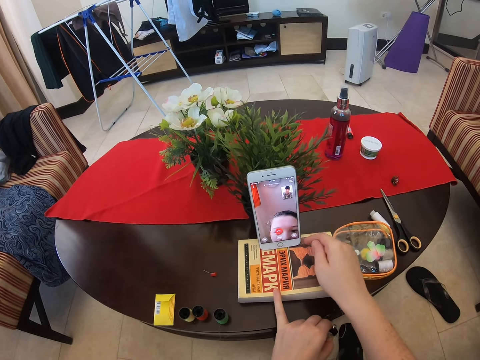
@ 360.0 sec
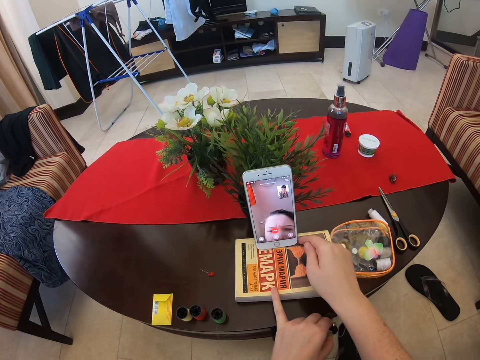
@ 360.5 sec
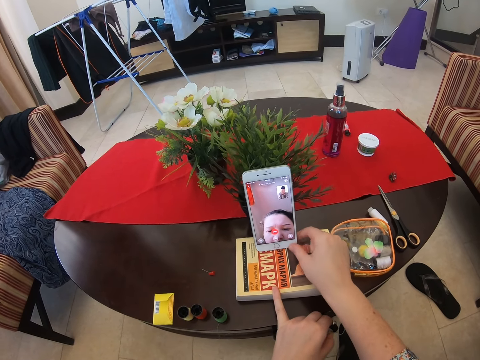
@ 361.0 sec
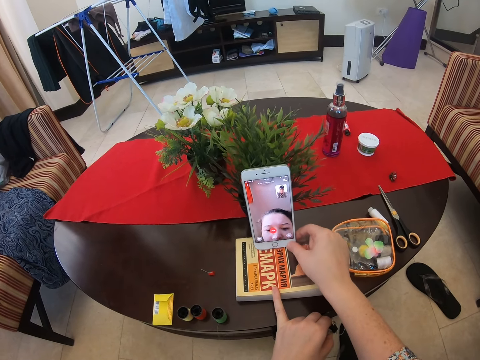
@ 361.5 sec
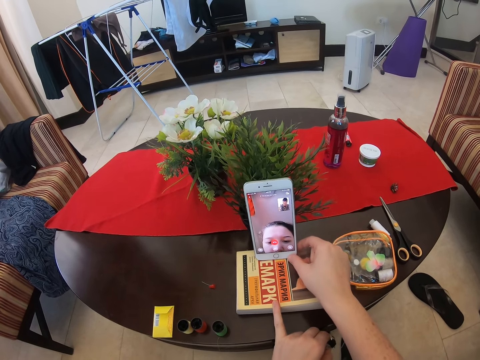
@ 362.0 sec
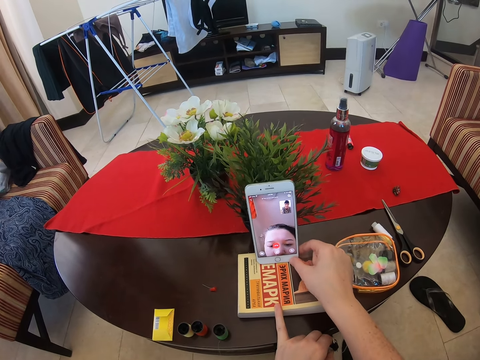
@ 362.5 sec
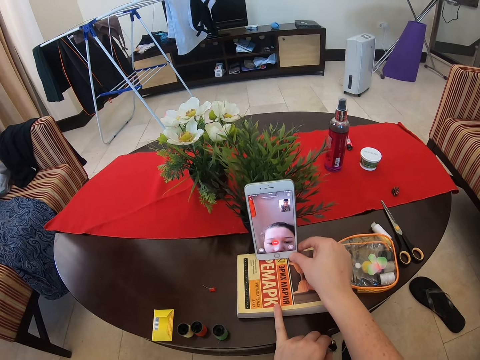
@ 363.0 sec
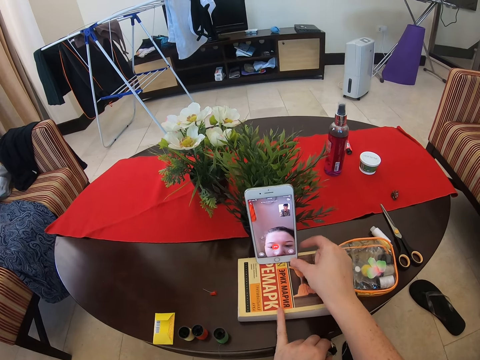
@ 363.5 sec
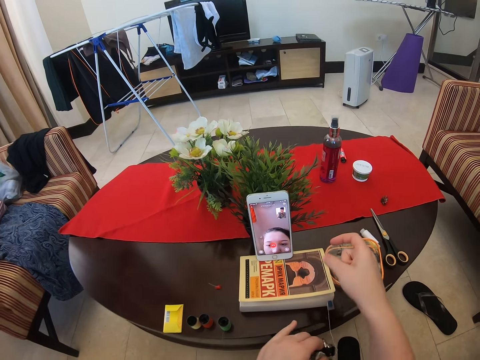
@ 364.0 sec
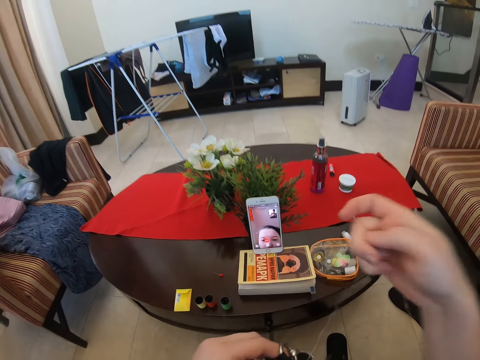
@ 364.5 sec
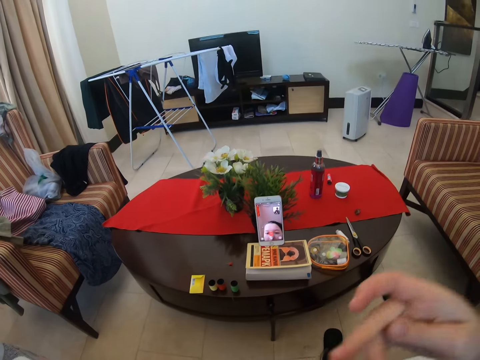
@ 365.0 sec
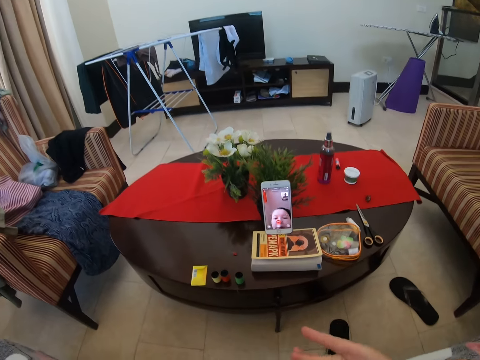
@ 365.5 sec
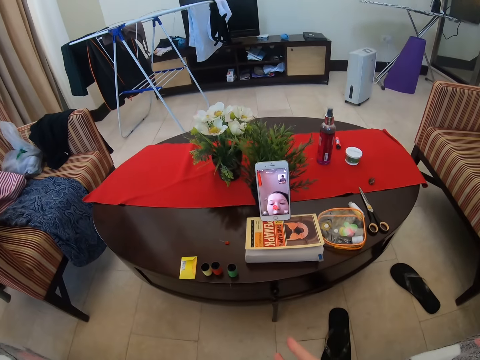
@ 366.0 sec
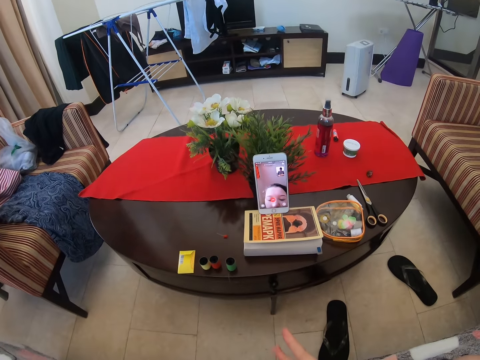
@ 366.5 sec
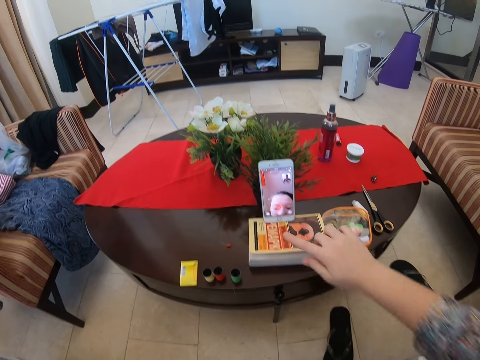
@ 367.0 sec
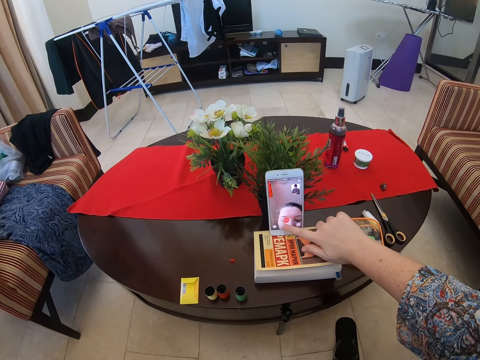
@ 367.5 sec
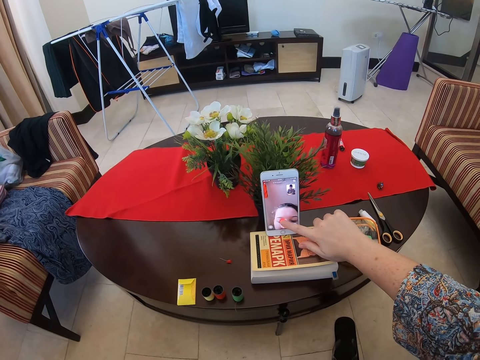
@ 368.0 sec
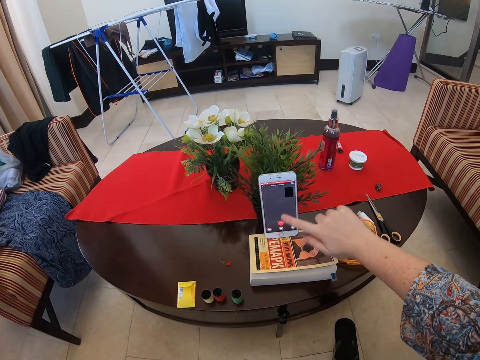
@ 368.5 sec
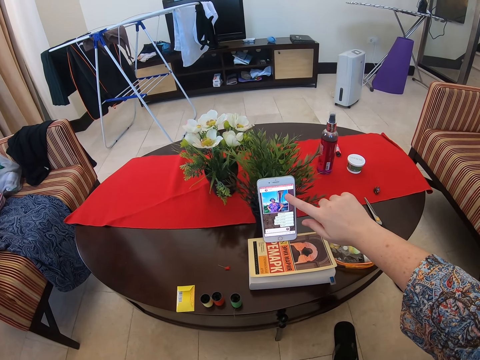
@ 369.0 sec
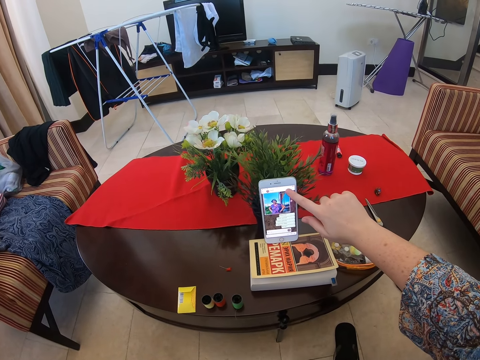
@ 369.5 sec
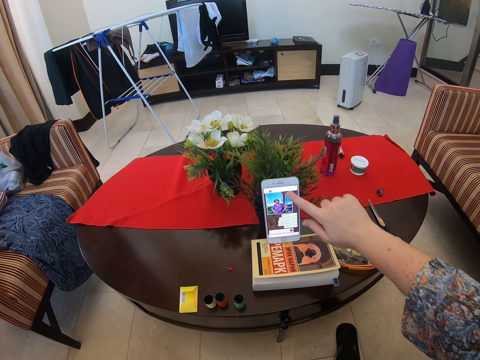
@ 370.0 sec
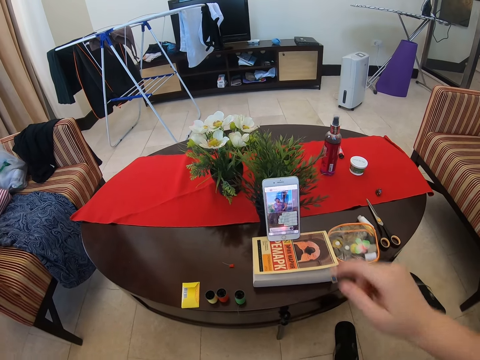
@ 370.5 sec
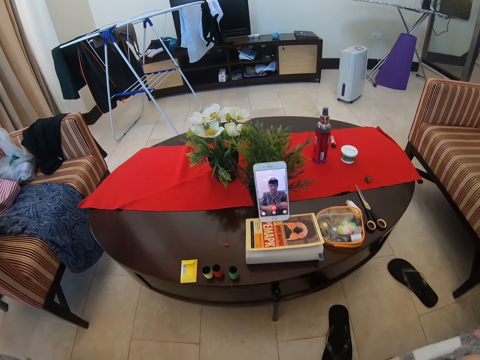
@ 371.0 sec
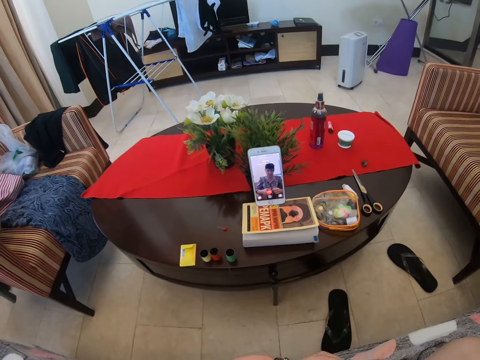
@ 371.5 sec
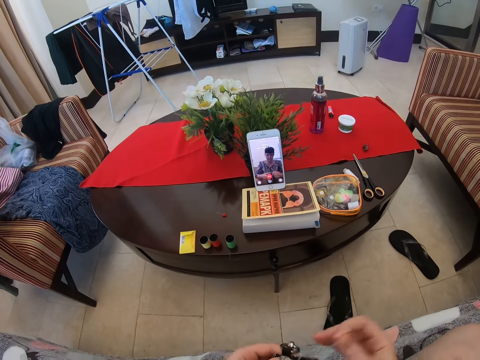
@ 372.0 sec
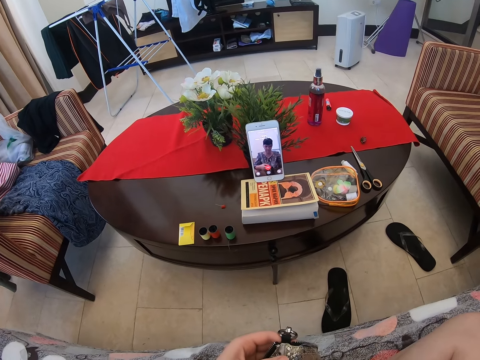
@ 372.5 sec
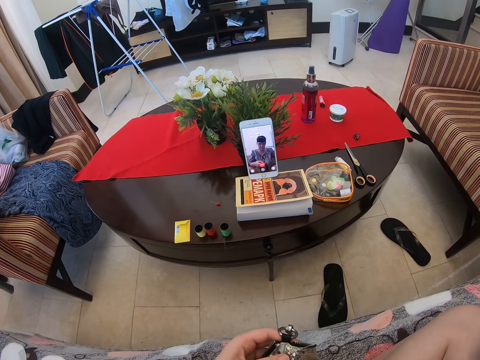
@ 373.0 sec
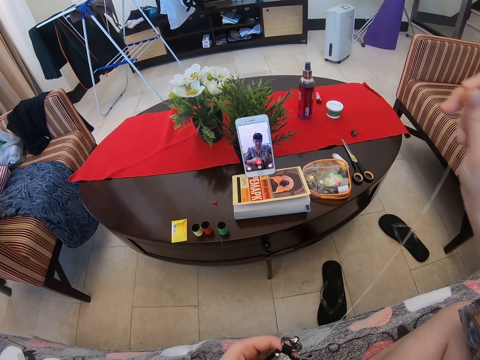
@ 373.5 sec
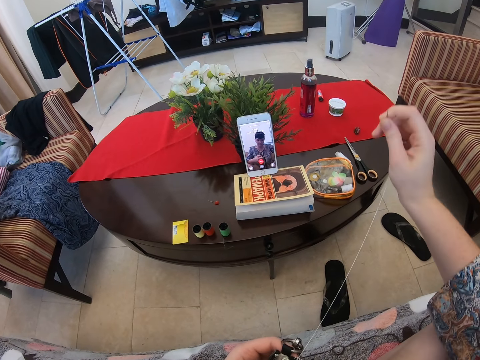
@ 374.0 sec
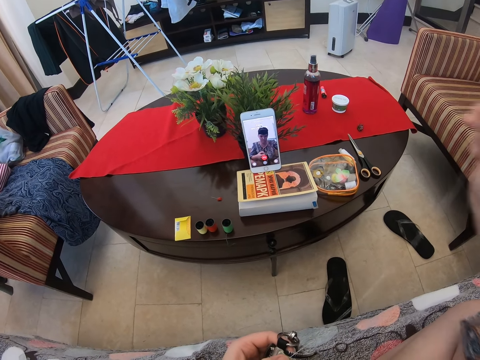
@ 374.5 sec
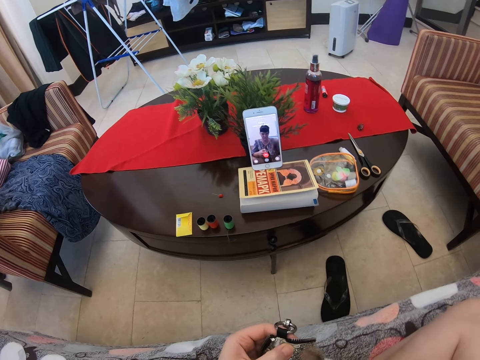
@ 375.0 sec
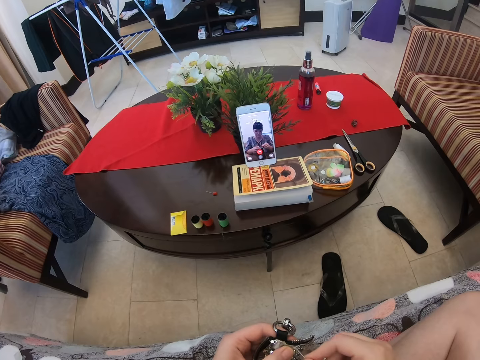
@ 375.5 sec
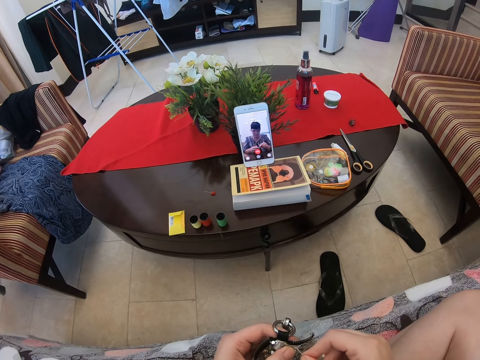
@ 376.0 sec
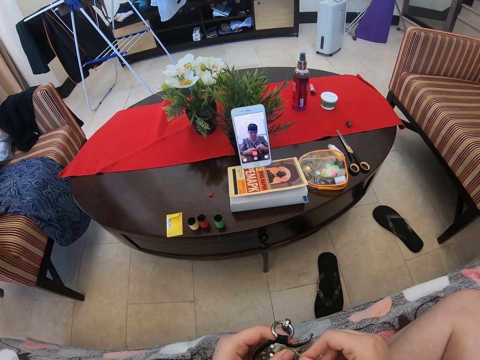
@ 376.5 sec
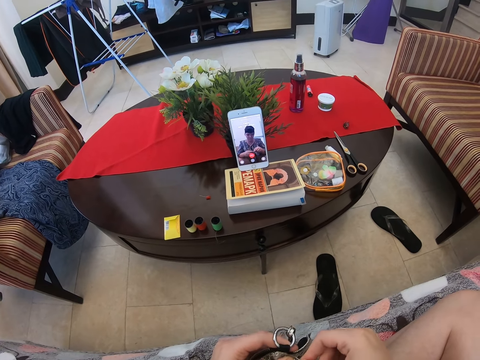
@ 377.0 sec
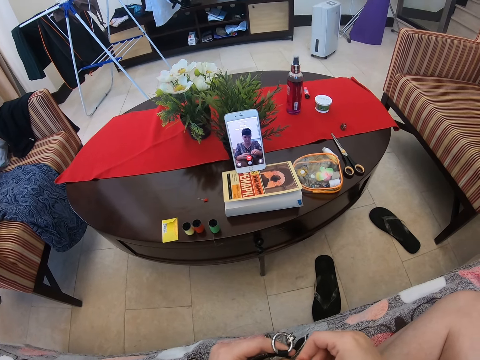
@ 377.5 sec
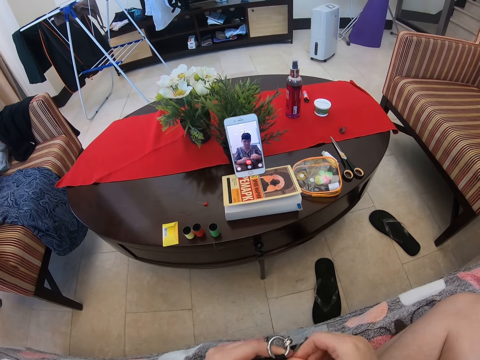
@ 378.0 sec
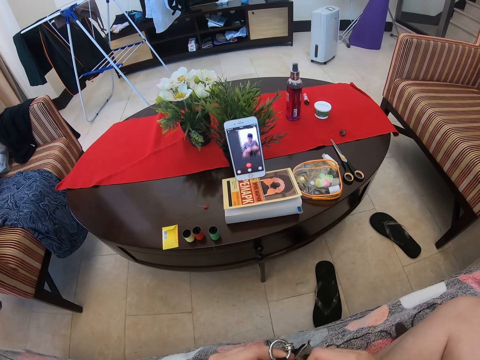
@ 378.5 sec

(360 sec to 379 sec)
The camera wearer touches the book. They hold the phone. A woman speaks. The camera wearer touches the phone screen. They take the video using the phone. They pull the thread. They hold something with the left hand.

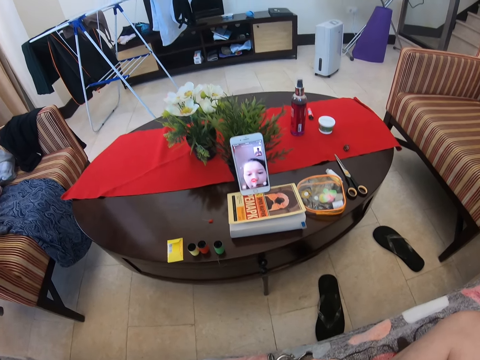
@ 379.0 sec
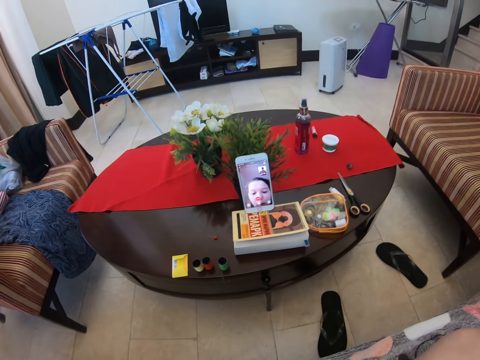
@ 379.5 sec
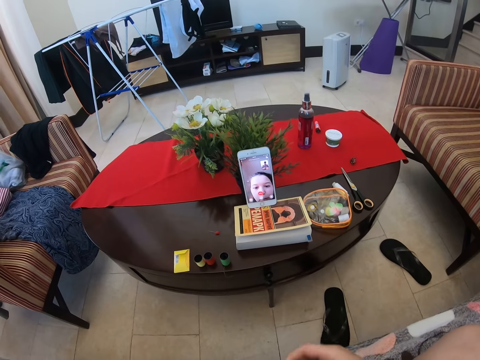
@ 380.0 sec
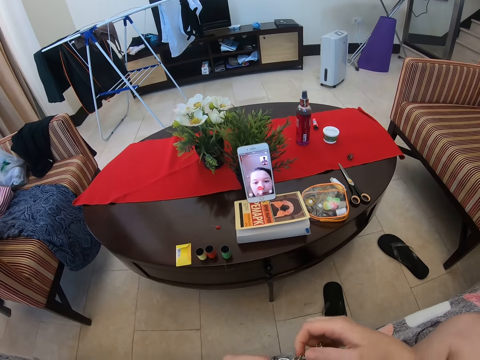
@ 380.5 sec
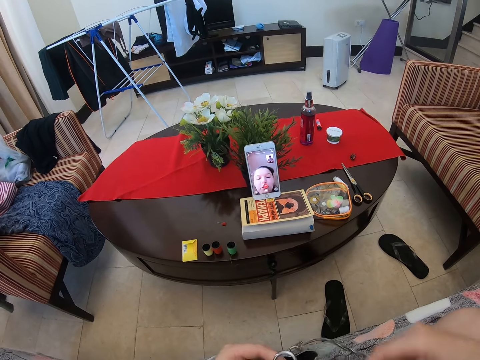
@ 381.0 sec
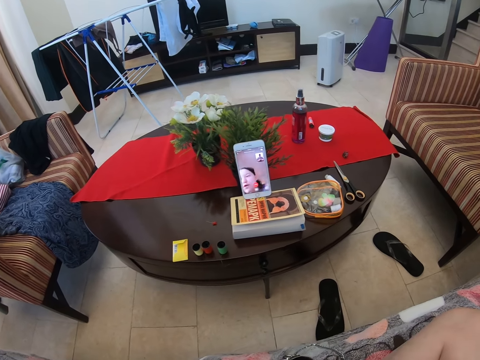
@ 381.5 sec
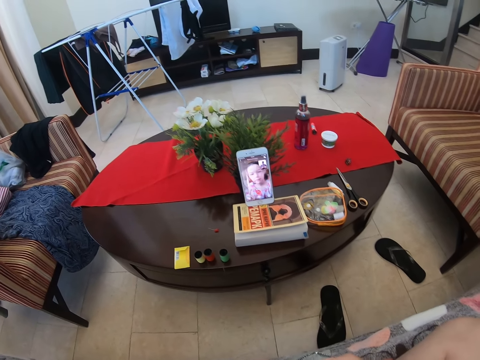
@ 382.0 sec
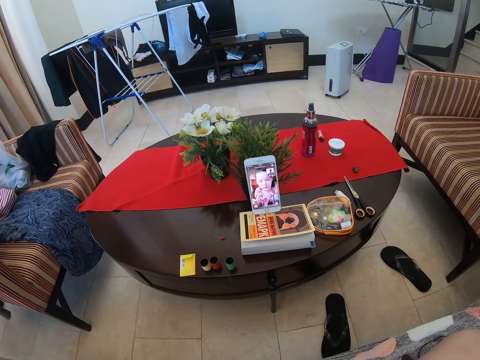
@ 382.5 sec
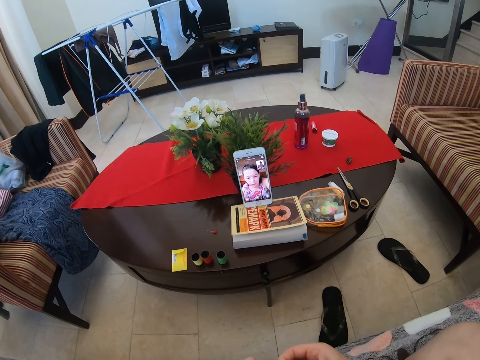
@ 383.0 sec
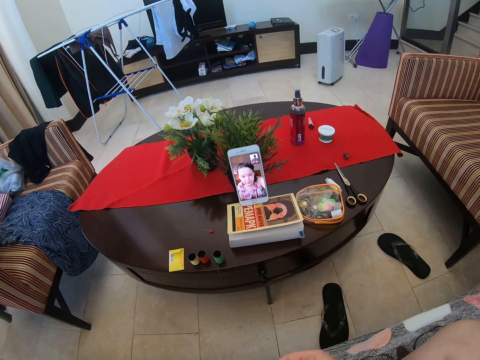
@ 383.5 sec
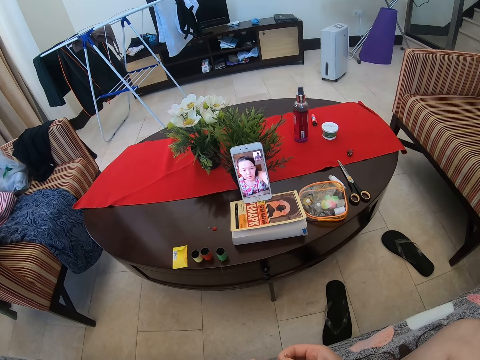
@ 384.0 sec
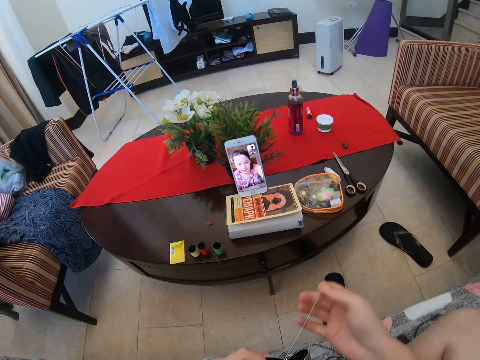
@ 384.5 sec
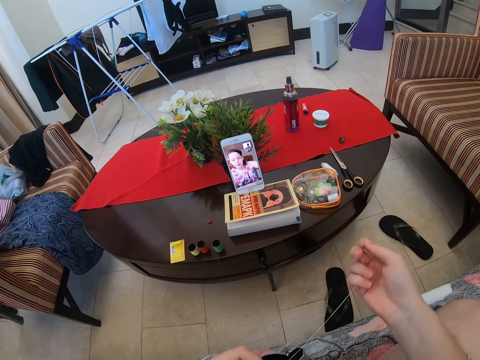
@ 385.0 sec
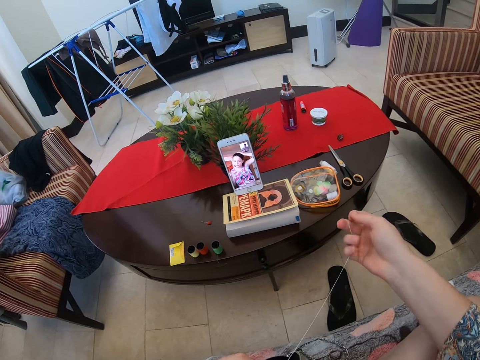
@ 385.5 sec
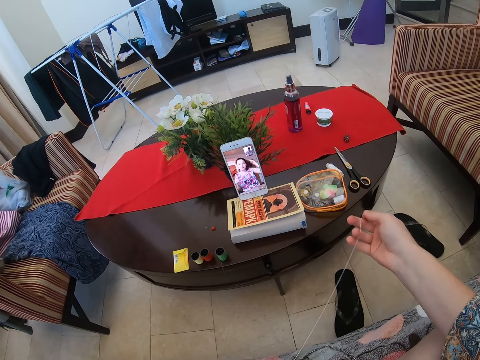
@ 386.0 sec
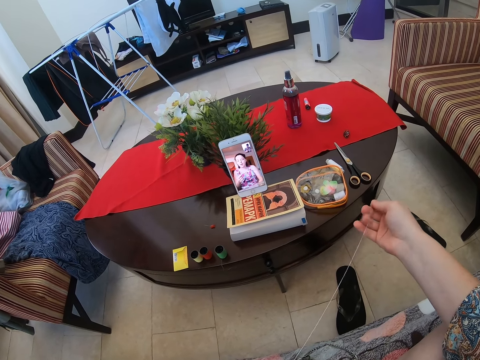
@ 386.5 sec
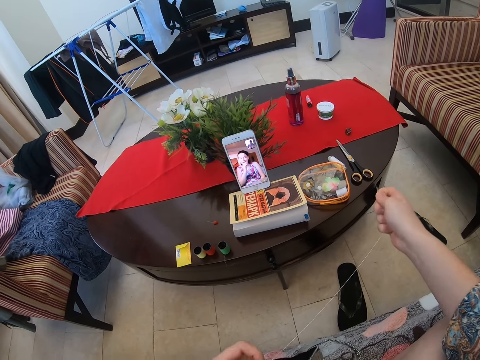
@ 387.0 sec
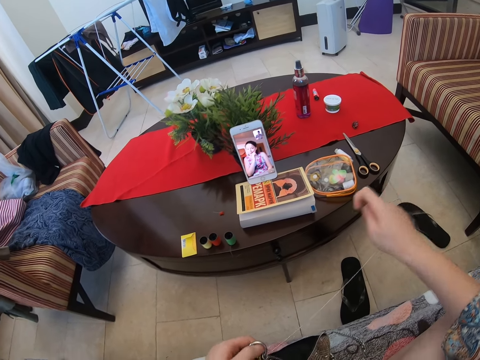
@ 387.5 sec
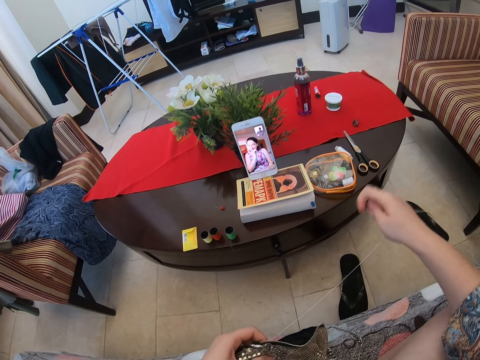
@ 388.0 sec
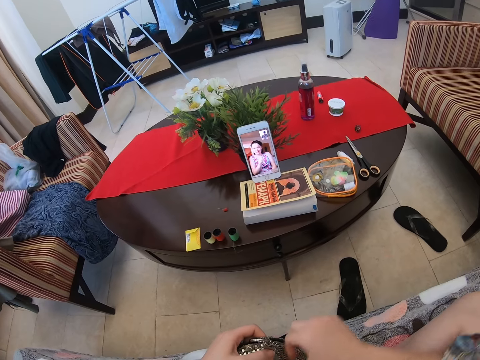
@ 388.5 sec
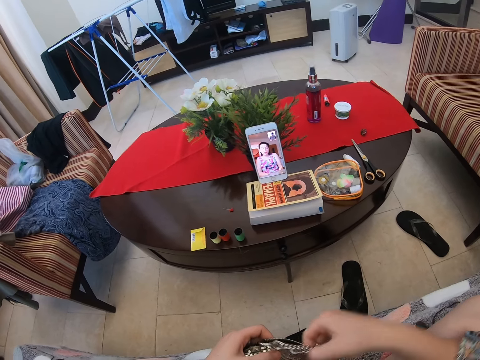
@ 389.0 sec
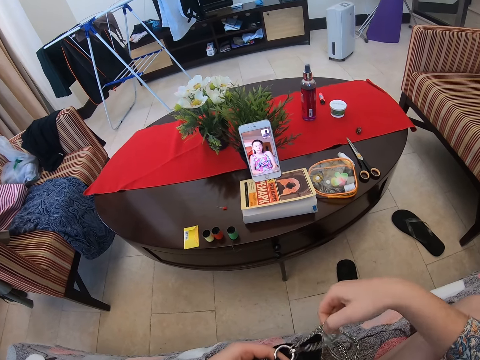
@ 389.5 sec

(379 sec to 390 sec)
A woman speaks to the camera wearer in the video call. She speaks to the camera wearer again. The camera wearer responds to the woman in the video call. The woman touches the hand in the video call. The camera wearer pulls the thread.
